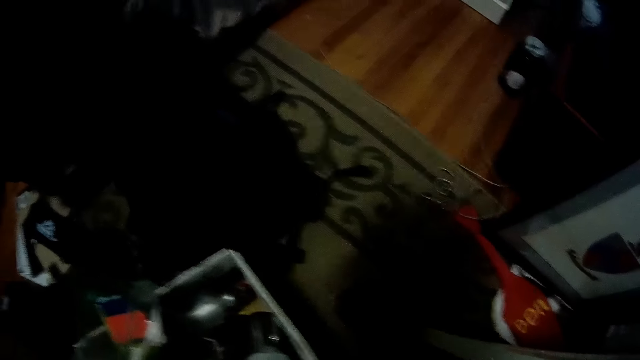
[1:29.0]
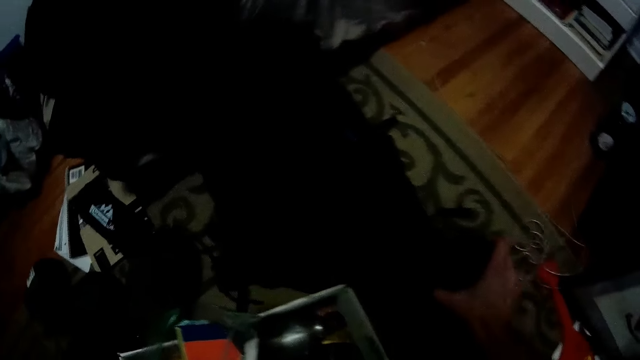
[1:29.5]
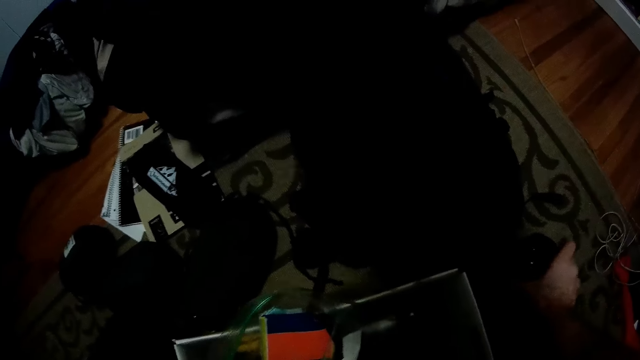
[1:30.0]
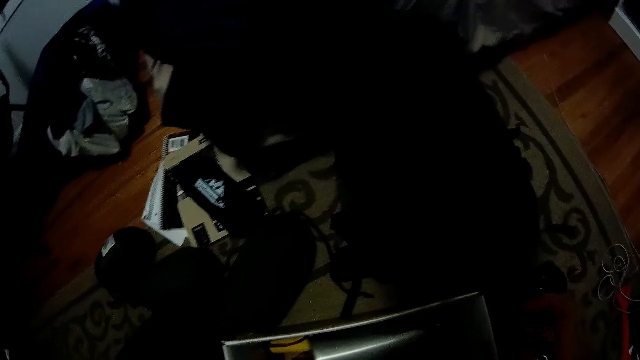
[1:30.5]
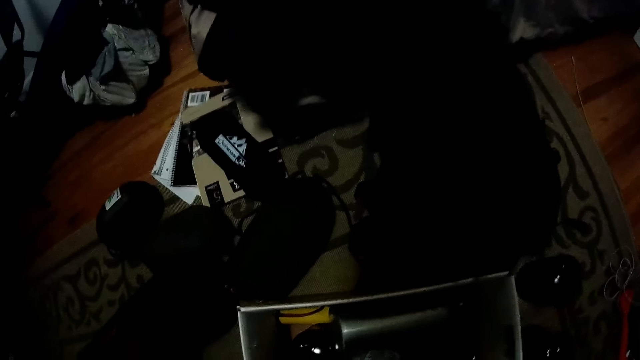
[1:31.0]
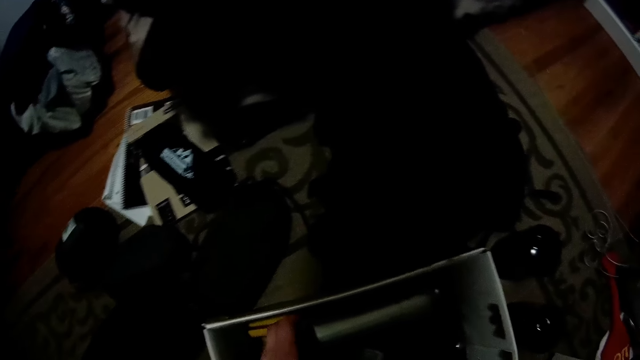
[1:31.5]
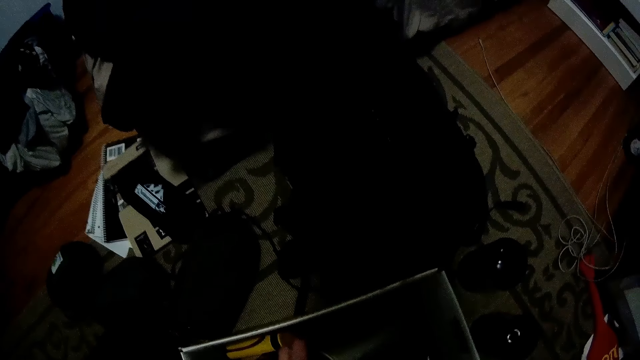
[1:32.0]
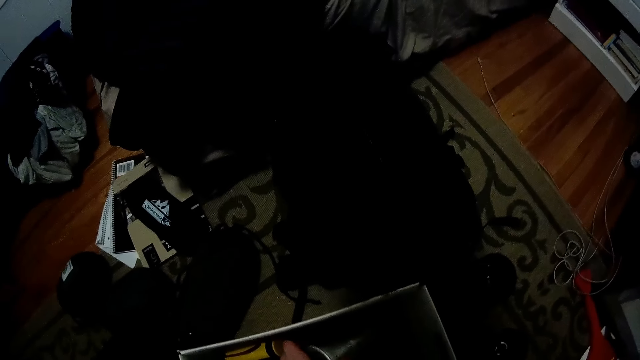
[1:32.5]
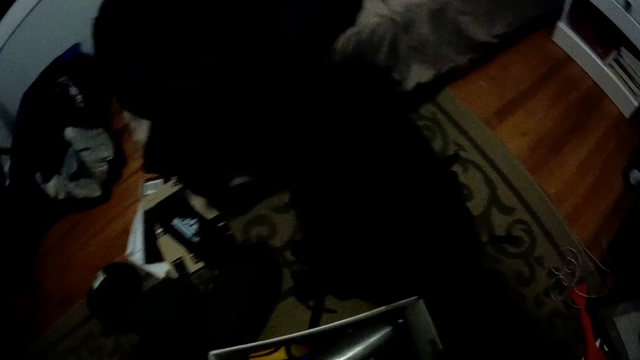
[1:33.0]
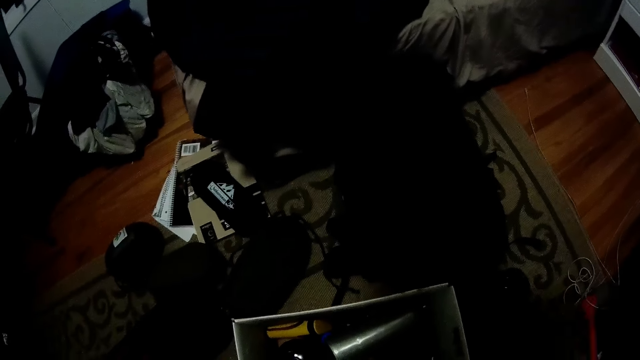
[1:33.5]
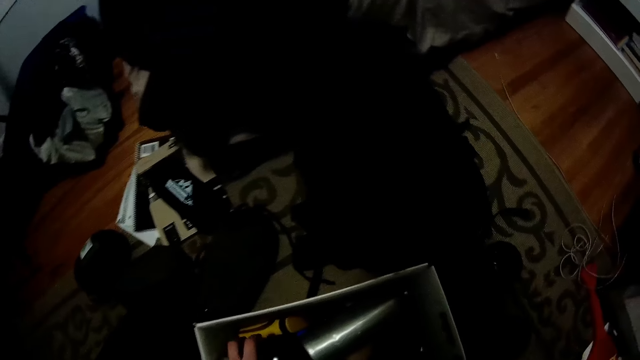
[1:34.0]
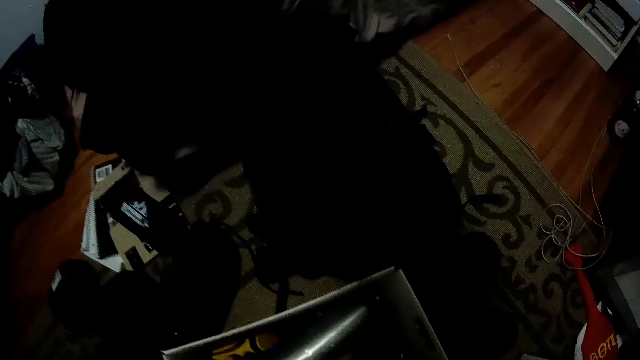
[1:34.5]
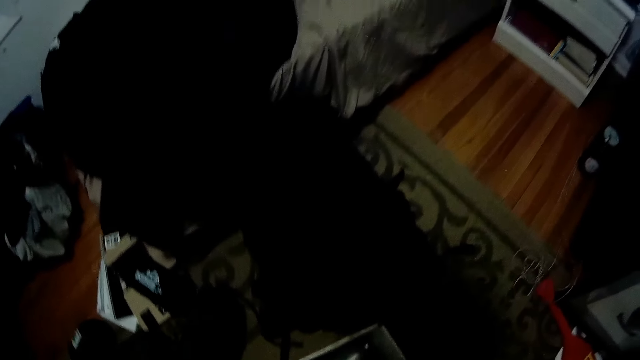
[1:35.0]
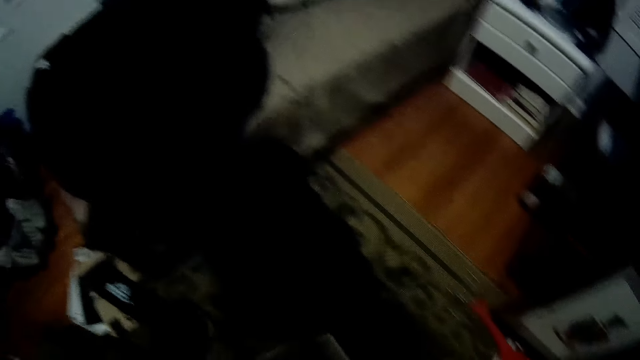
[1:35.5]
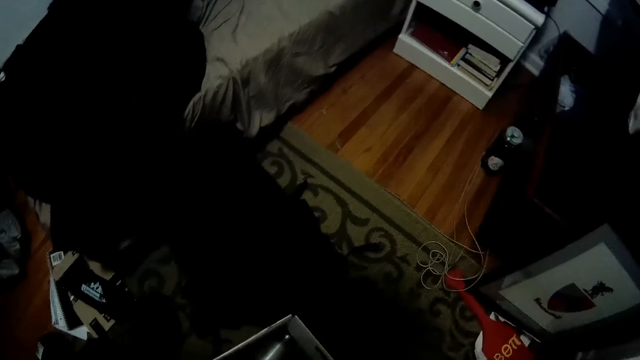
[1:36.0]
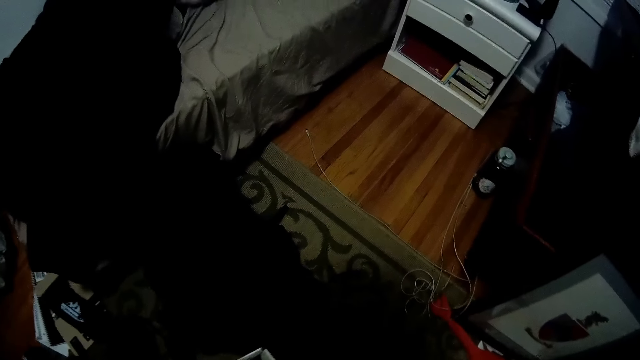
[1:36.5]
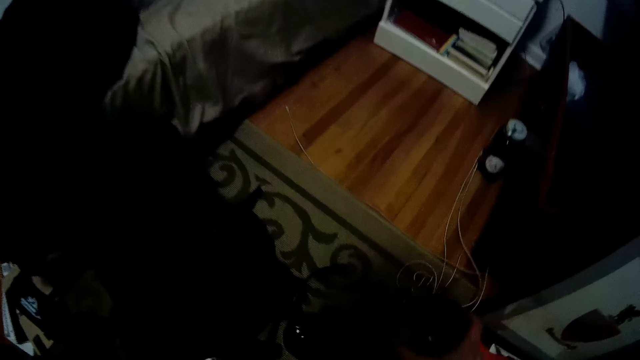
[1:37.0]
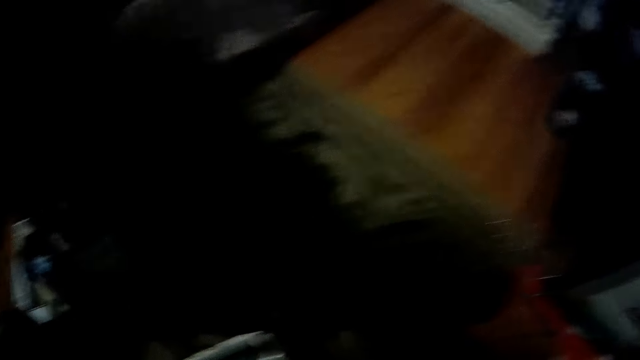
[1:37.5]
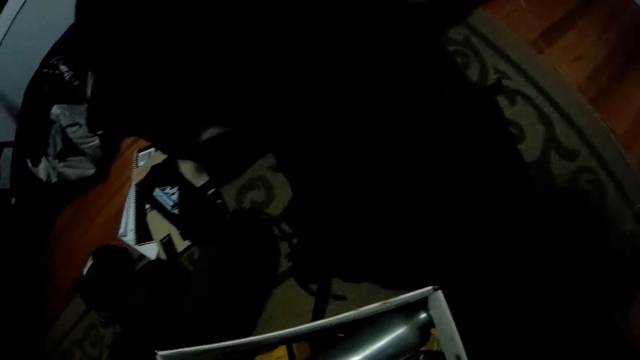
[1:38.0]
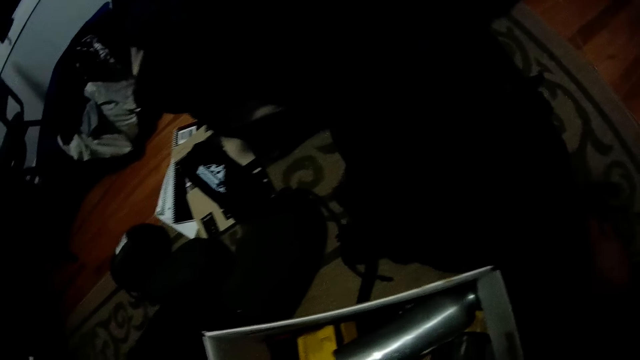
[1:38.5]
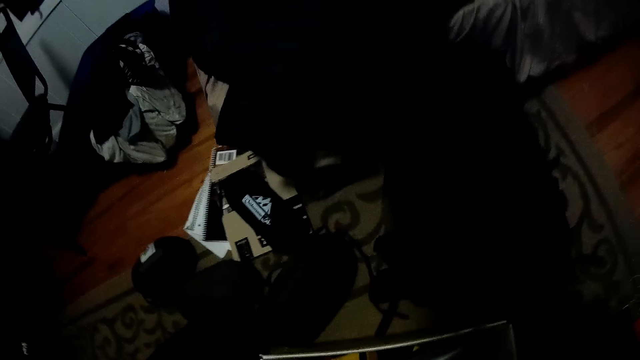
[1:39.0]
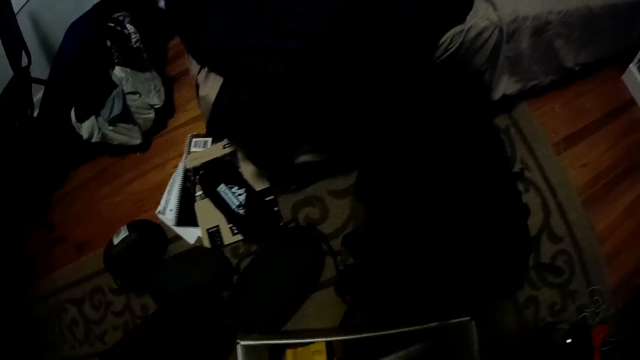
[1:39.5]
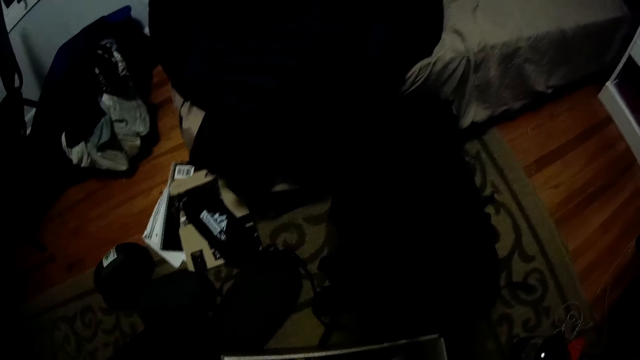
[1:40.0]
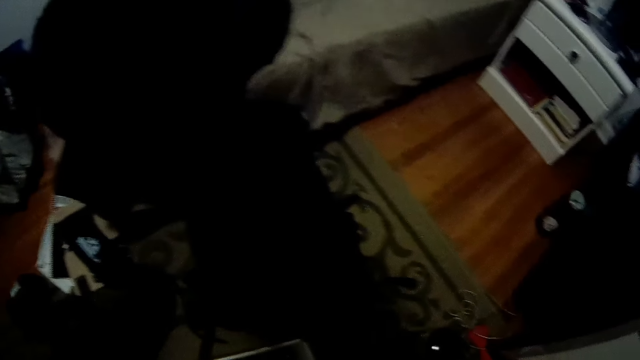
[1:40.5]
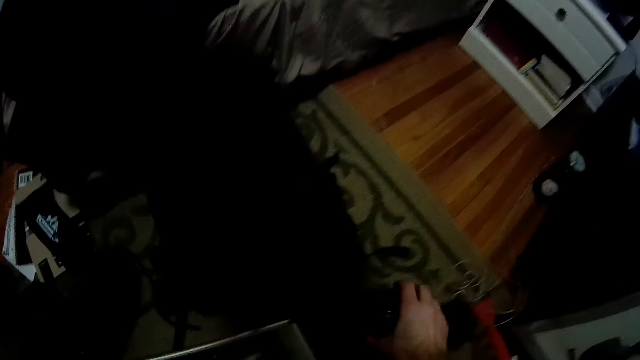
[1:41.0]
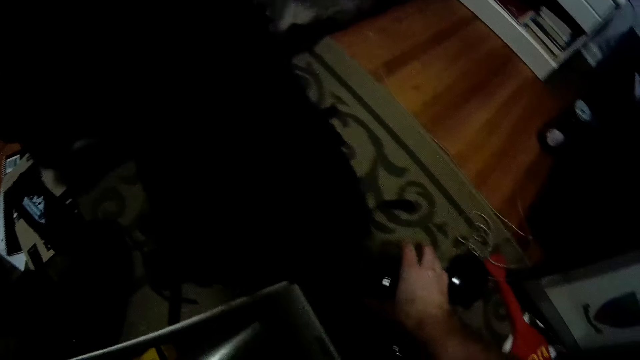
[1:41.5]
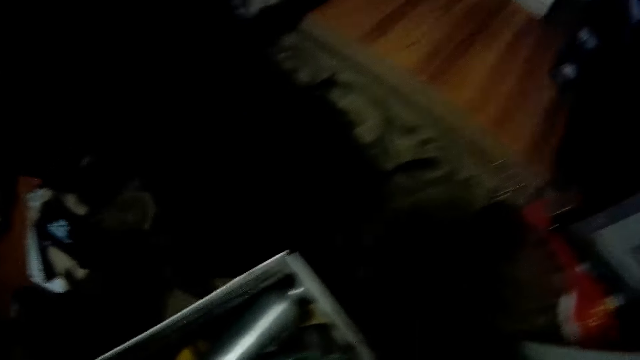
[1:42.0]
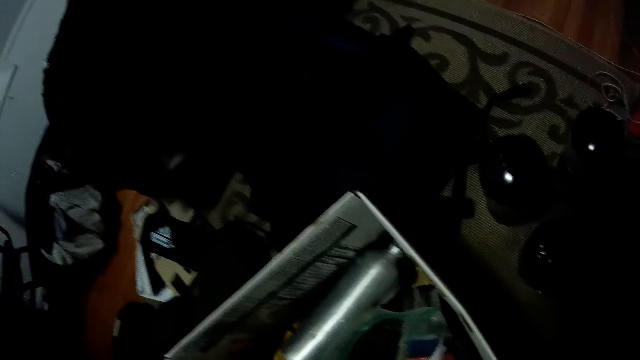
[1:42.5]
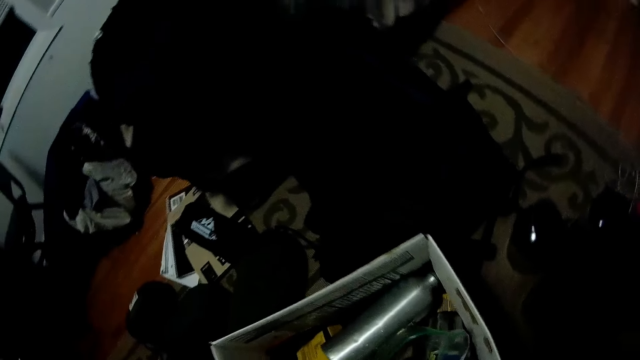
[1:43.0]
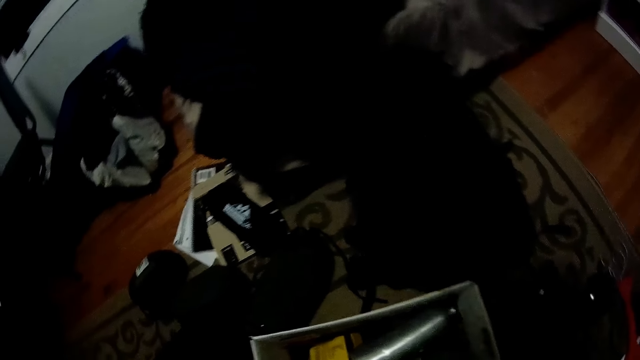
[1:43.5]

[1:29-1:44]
The camera wearer drops the bottle on the floor. They take the bottle. They shake the bottle. They put the bottle on the floor. They take the bottle. They put the bottle on the floor. They take the bottle. They drop the bottle on the floor.

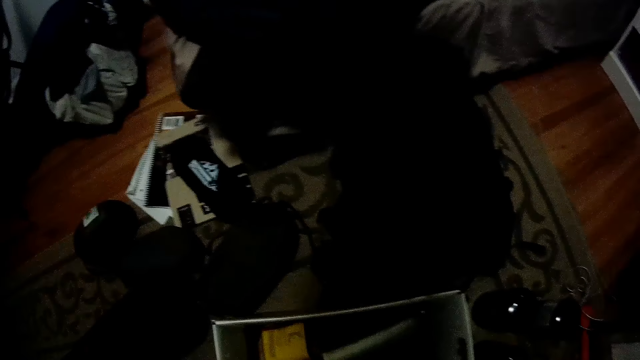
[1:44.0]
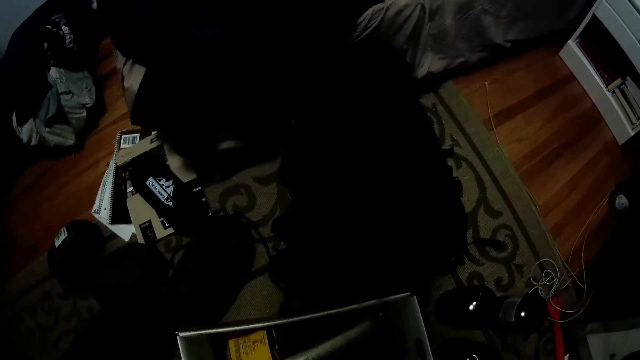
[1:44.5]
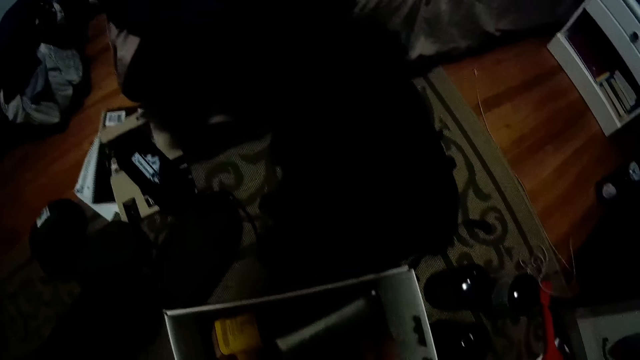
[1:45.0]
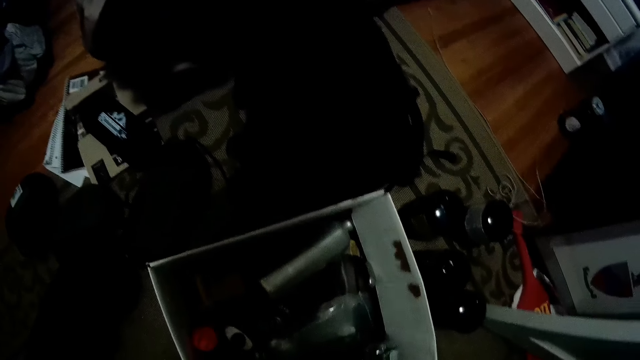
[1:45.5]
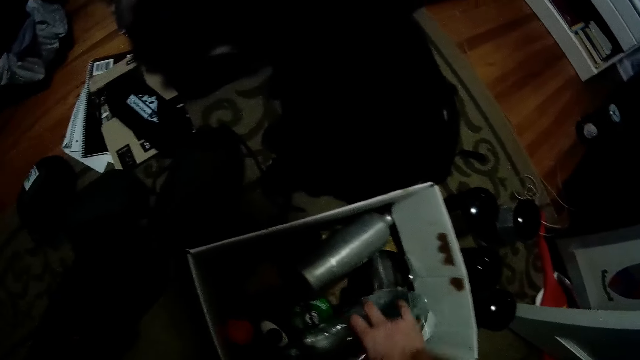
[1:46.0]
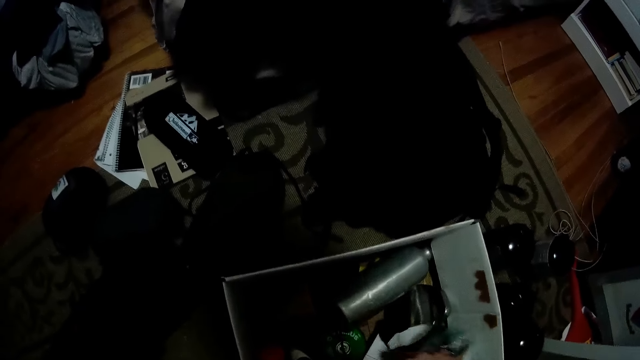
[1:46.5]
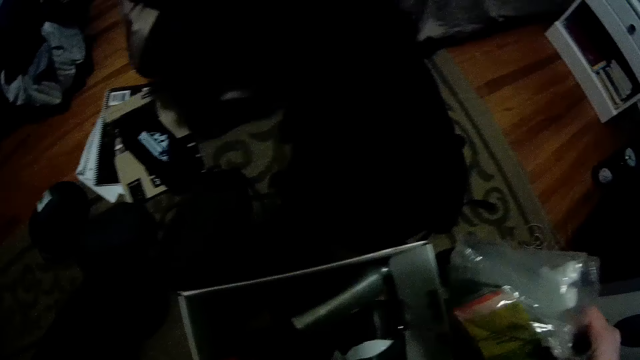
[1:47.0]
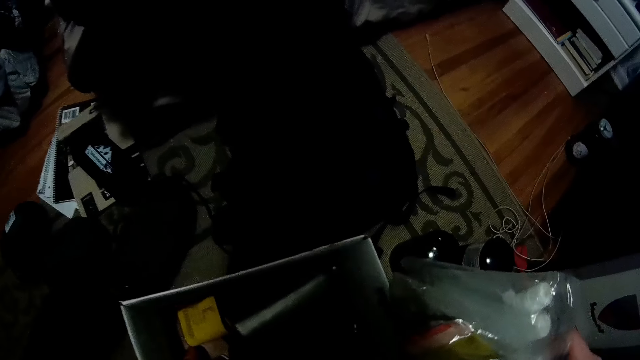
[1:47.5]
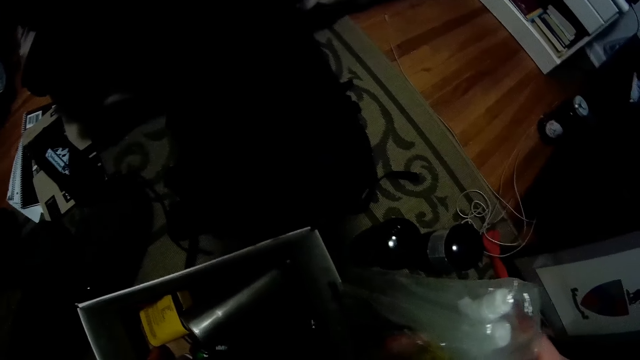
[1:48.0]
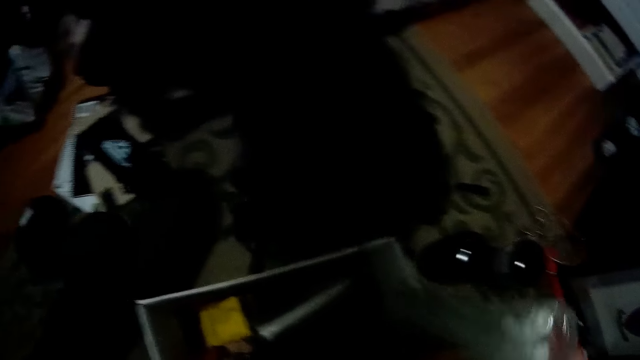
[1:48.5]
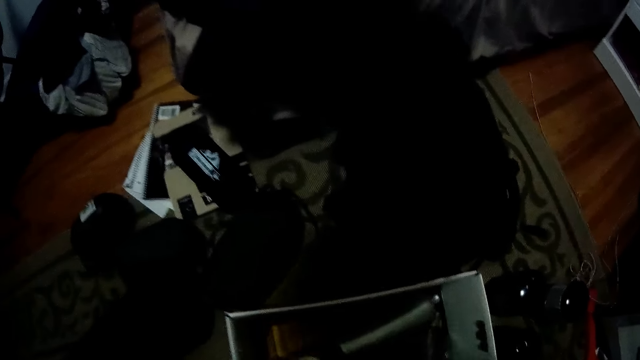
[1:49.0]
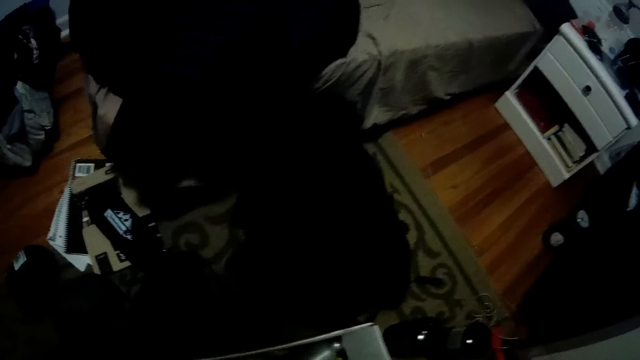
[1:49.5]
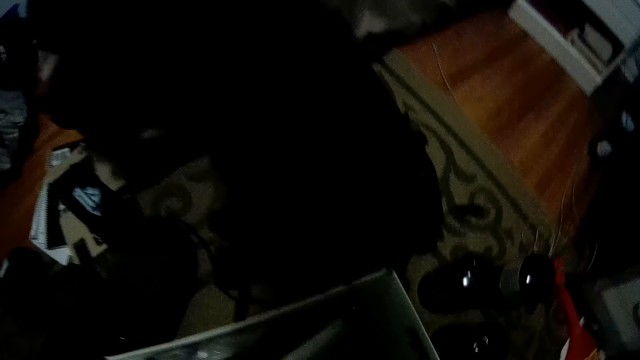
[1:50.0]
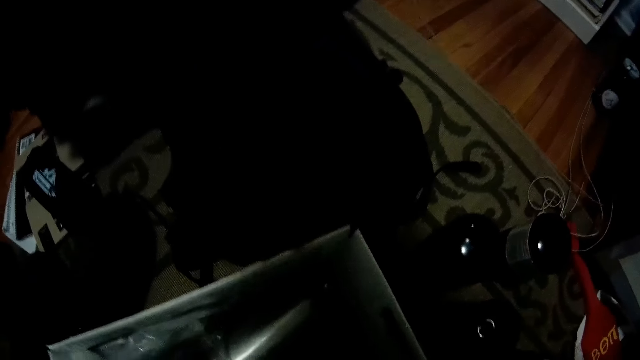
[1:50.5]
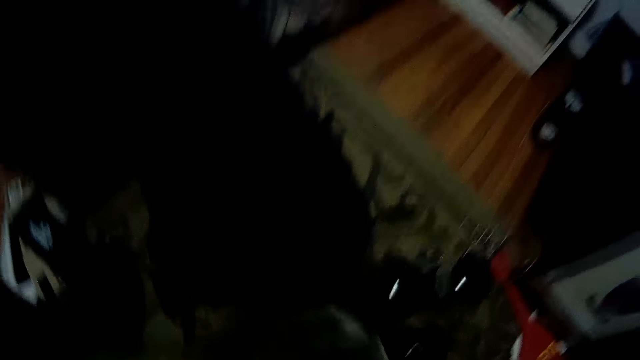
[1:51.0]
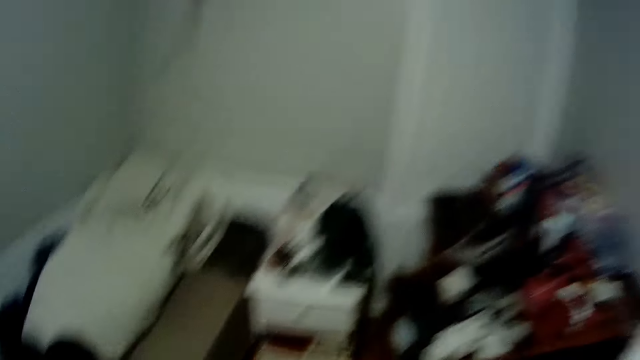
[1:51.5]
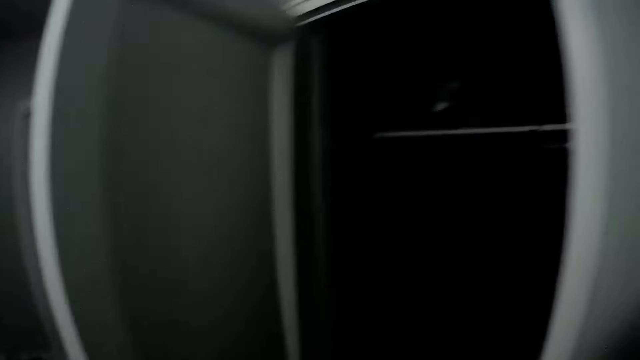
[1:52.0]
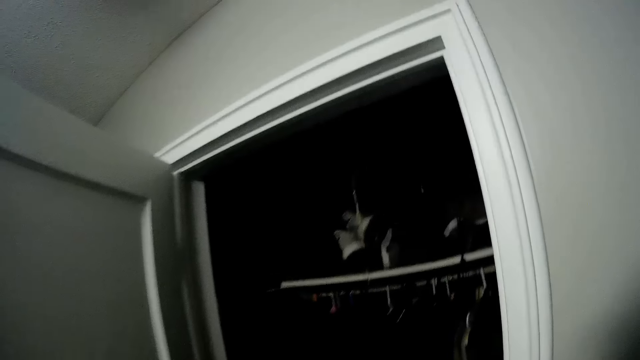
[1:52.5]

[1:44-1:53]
The camera wearer picks up a bag in the carton with his right hand. He picks up the carton on the floor with both hands. He walks around.
